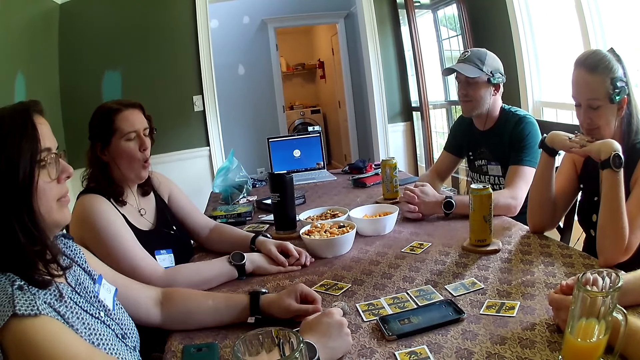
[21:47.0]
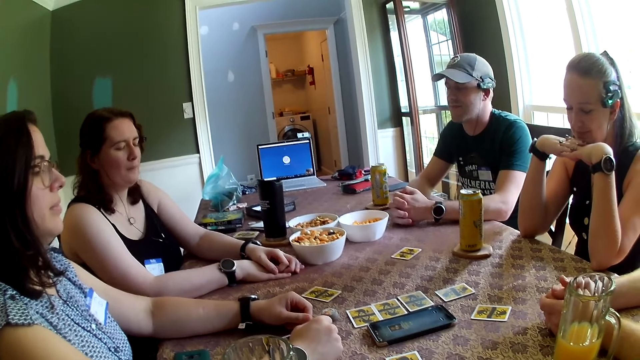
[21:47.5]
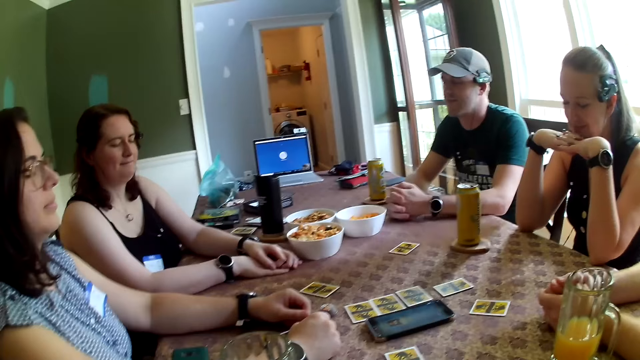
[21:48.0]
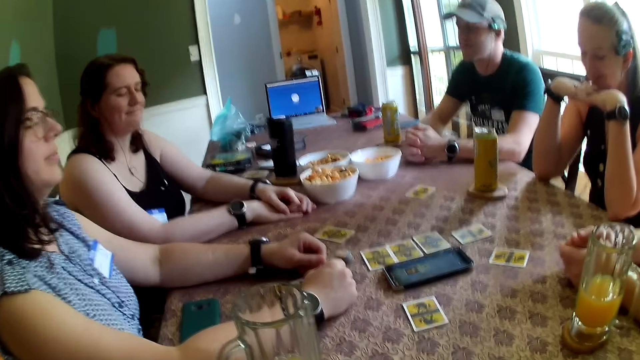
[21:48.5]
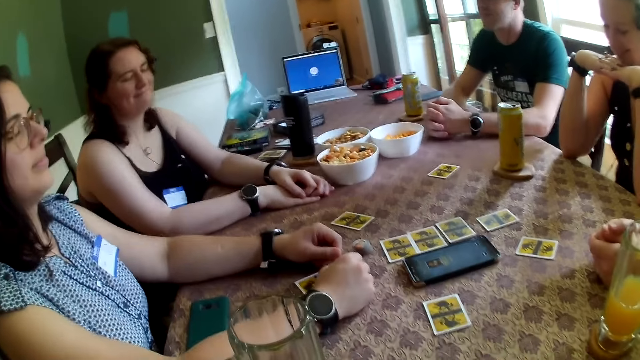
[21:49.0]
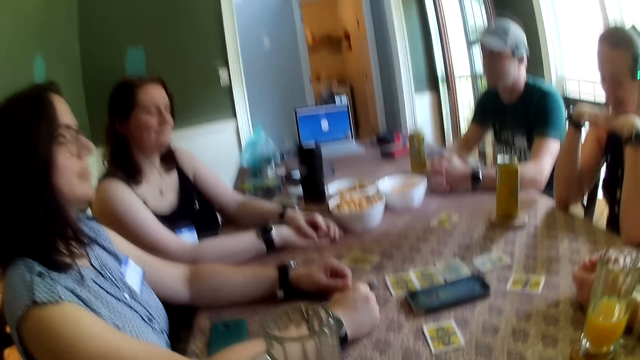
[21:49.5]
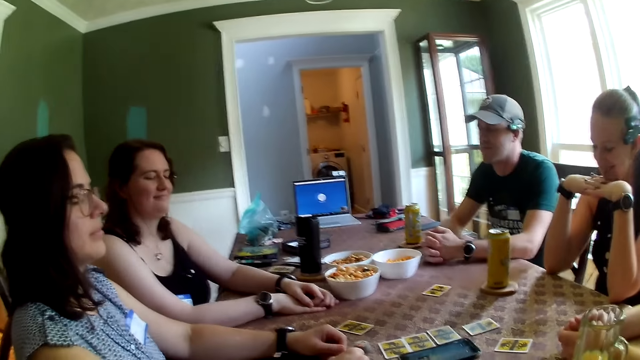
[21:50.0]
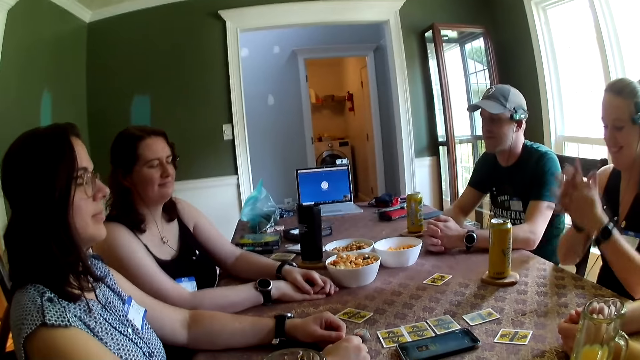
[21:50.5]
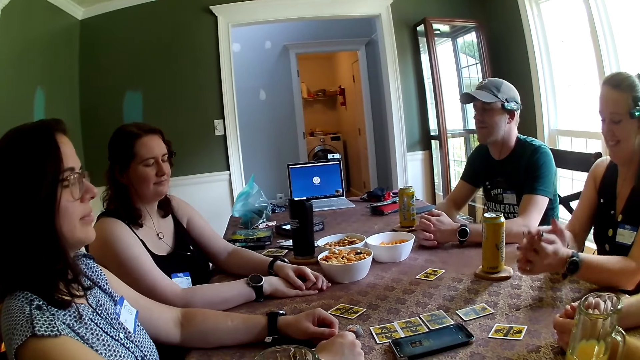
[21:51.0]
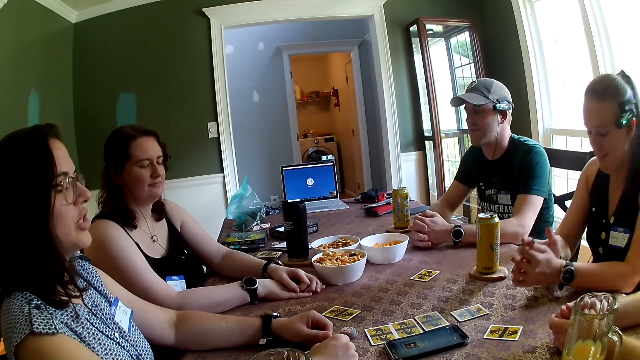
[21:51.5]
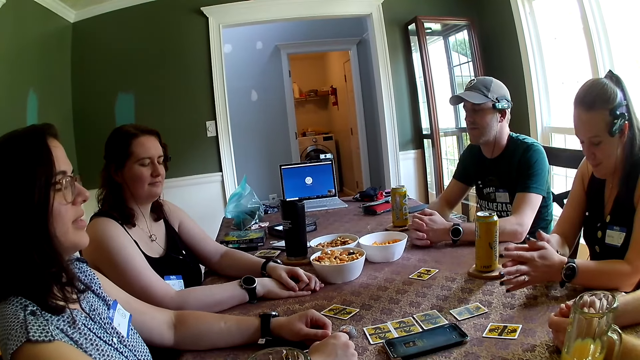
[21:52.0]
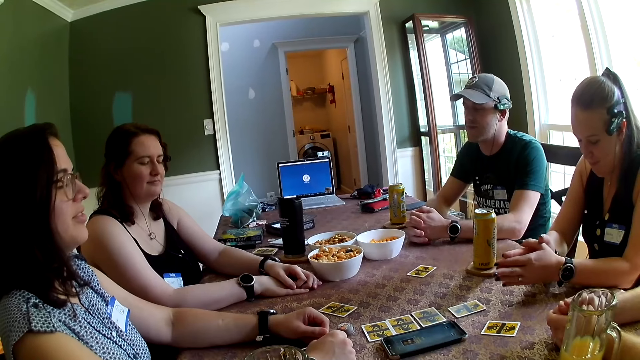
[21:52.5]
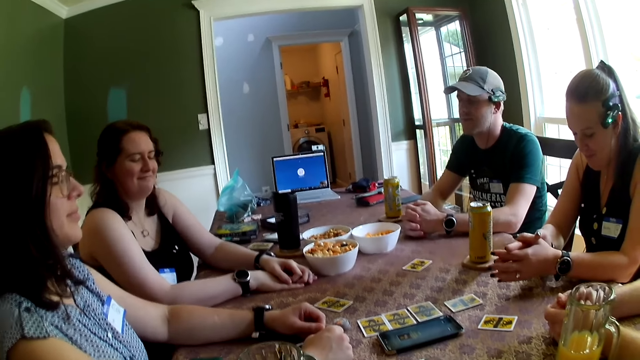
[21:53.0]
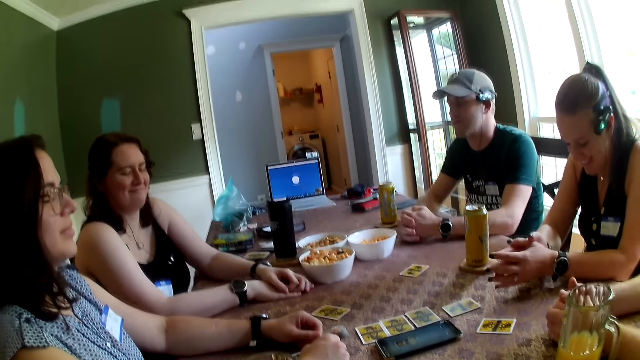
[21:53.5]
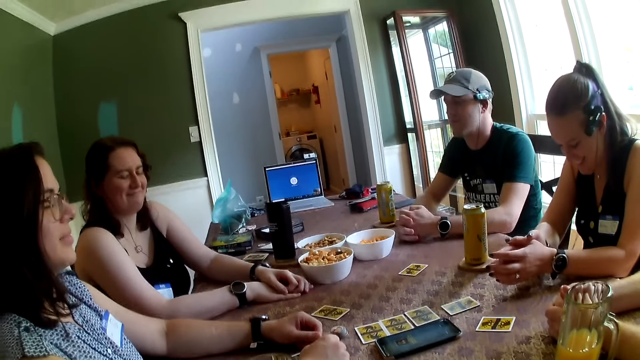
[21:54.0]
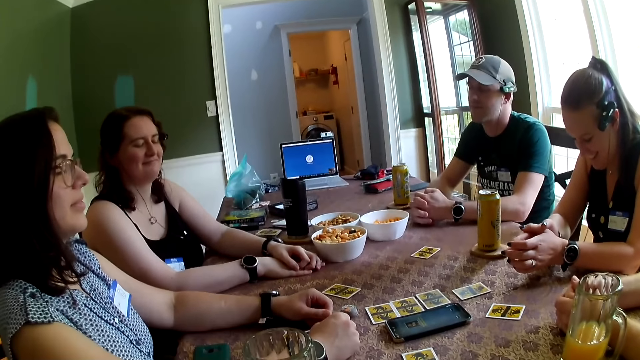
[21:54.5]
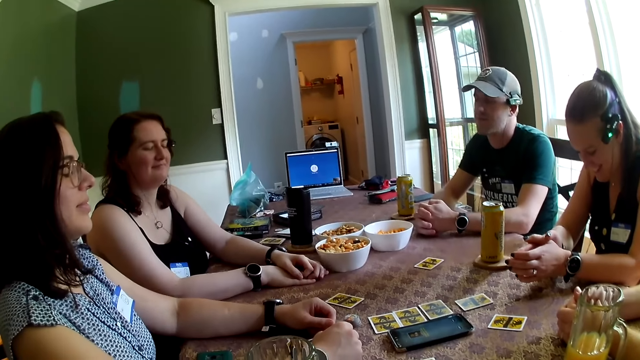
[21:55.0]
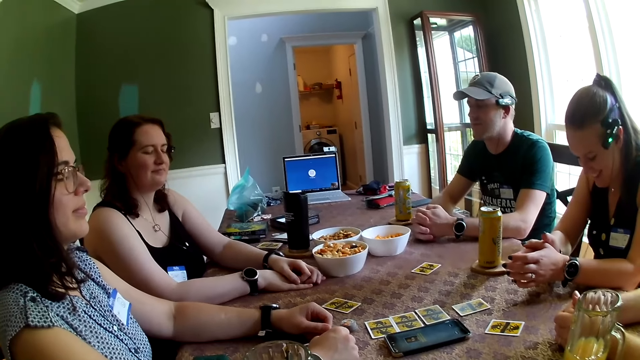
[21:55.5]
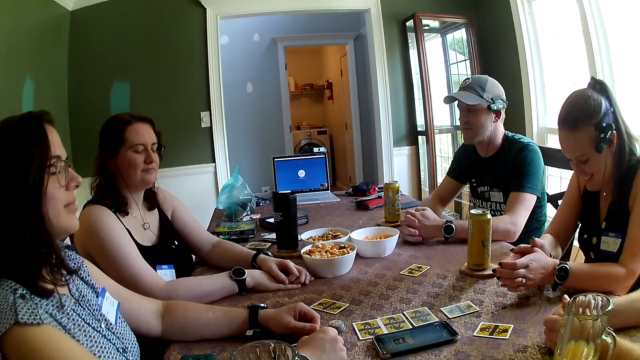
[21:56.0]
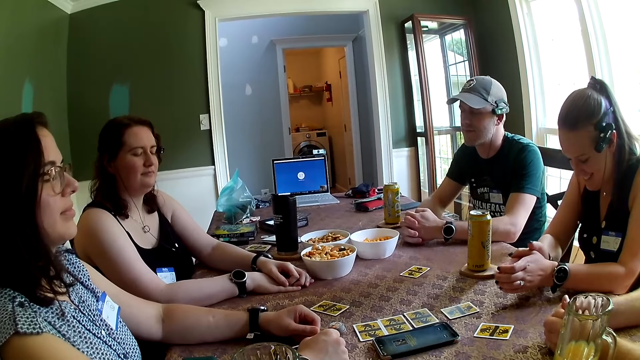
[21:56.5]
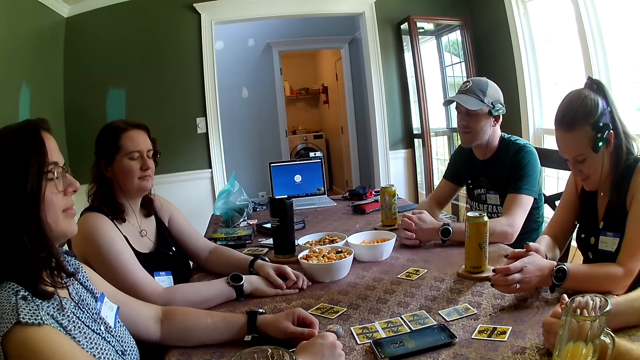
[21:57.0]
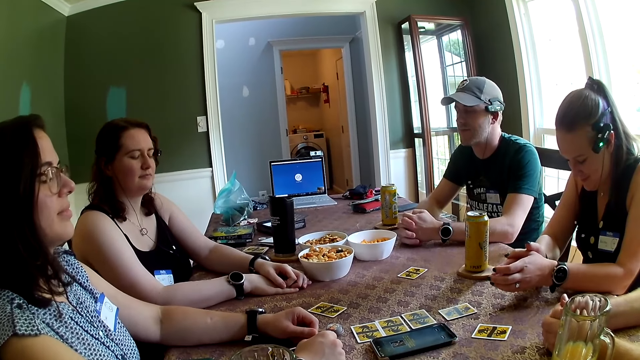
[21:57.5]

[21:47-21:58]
The woman converses with another woman.

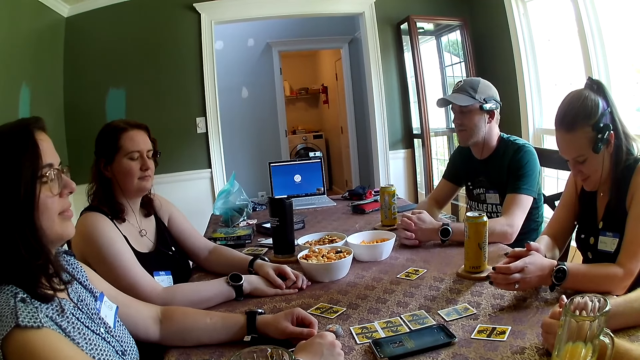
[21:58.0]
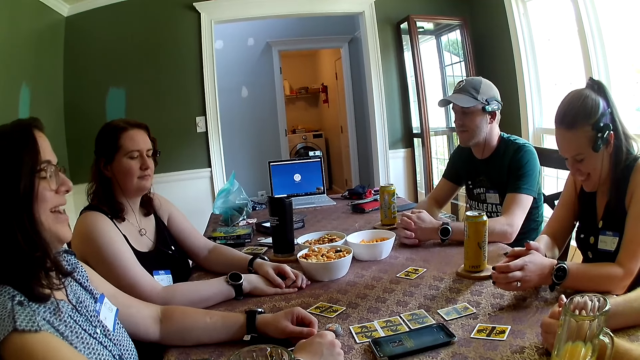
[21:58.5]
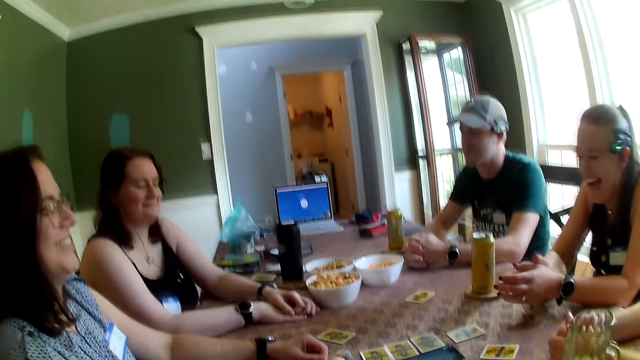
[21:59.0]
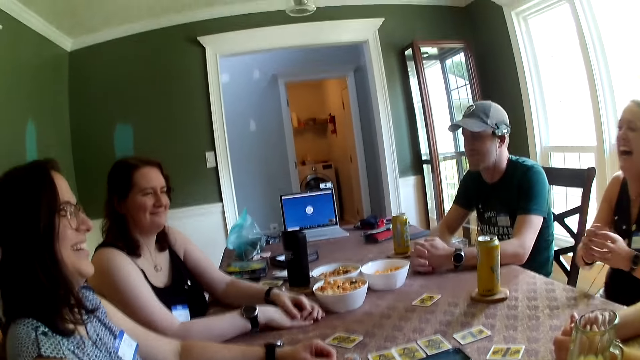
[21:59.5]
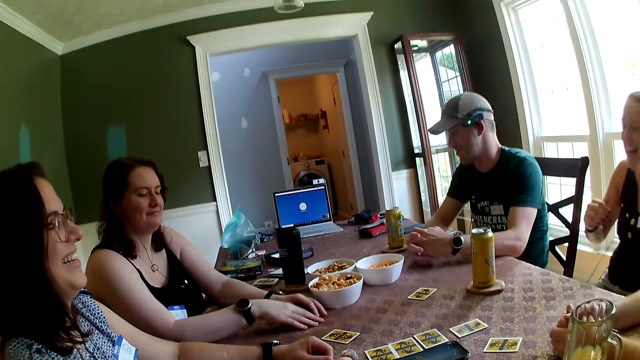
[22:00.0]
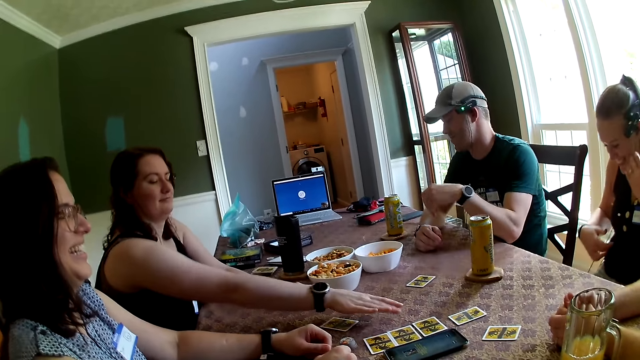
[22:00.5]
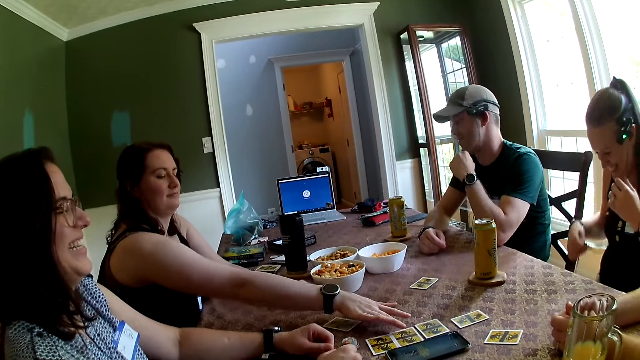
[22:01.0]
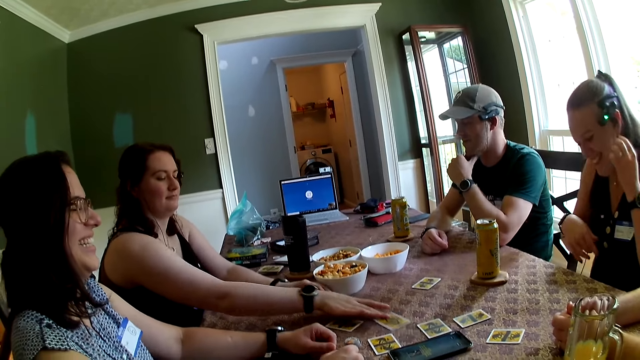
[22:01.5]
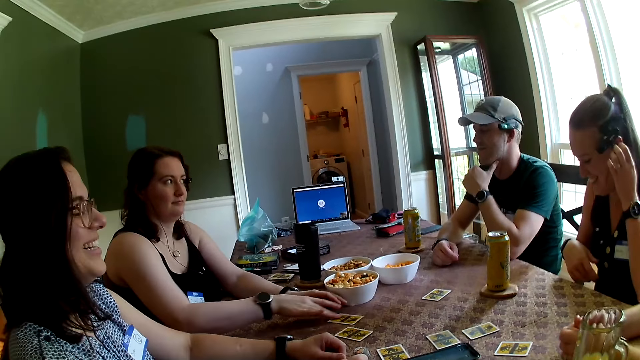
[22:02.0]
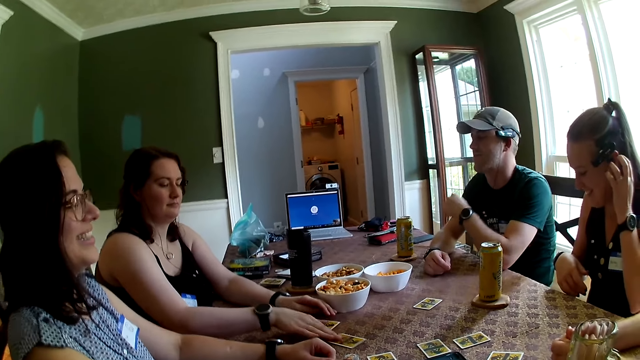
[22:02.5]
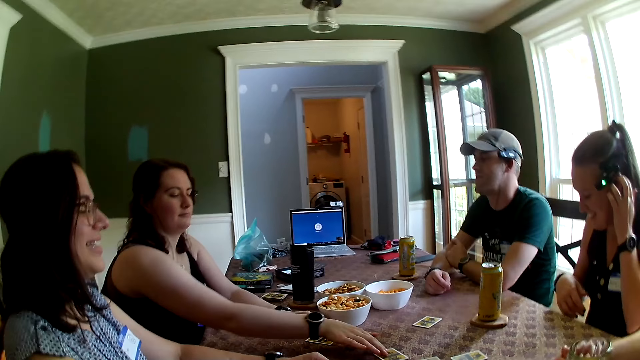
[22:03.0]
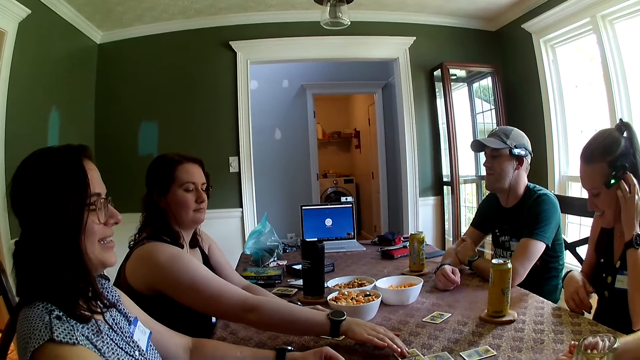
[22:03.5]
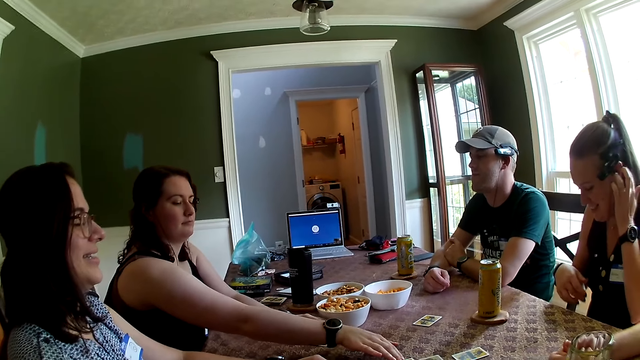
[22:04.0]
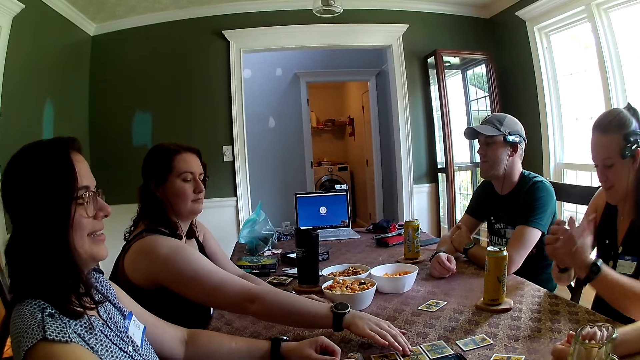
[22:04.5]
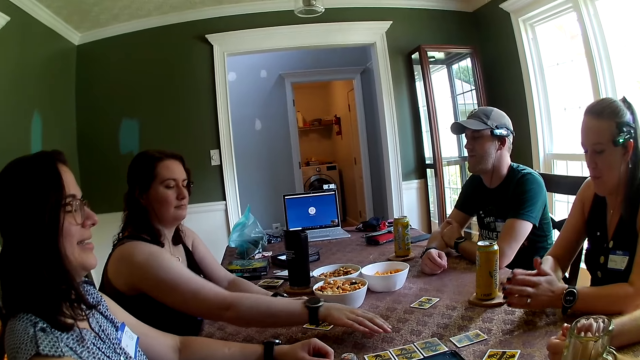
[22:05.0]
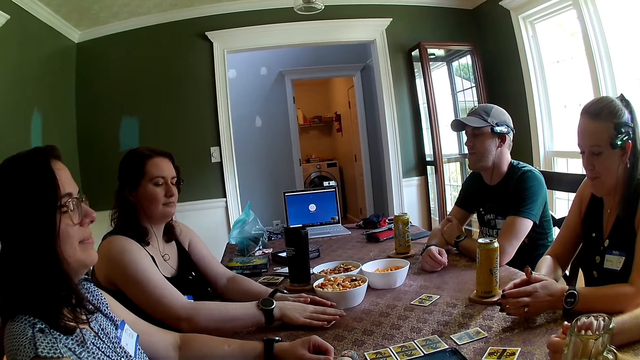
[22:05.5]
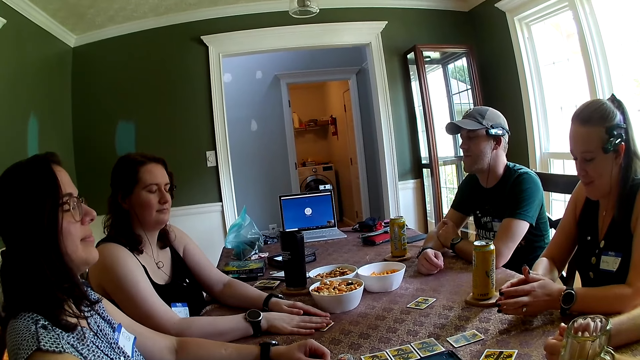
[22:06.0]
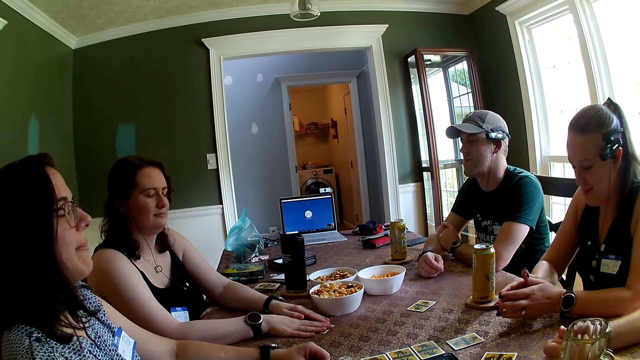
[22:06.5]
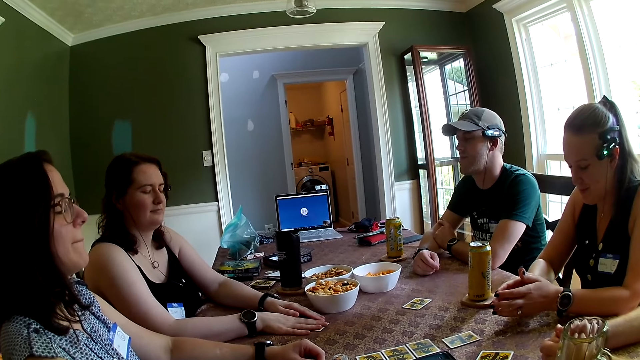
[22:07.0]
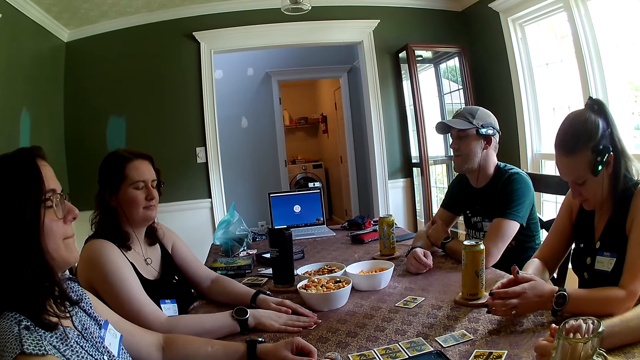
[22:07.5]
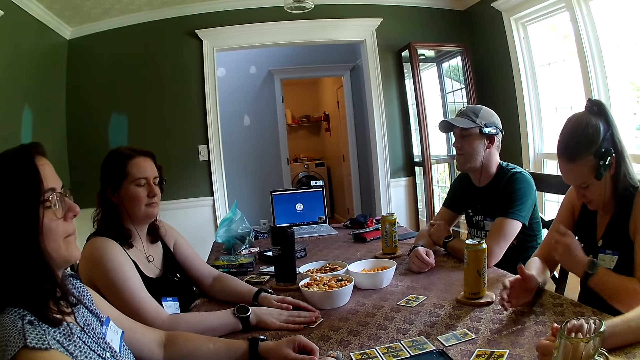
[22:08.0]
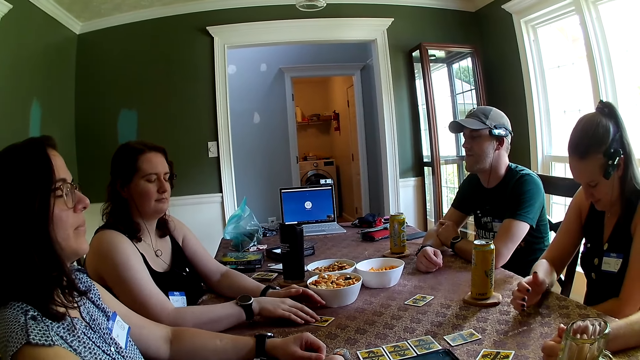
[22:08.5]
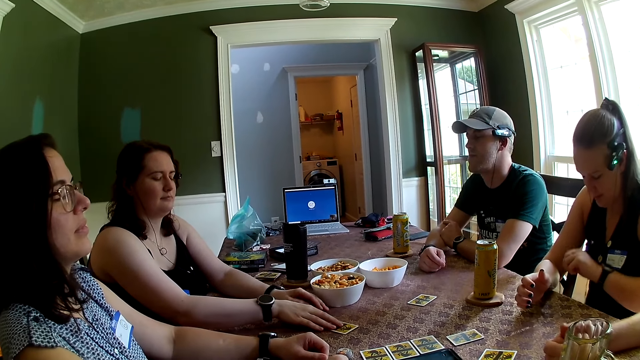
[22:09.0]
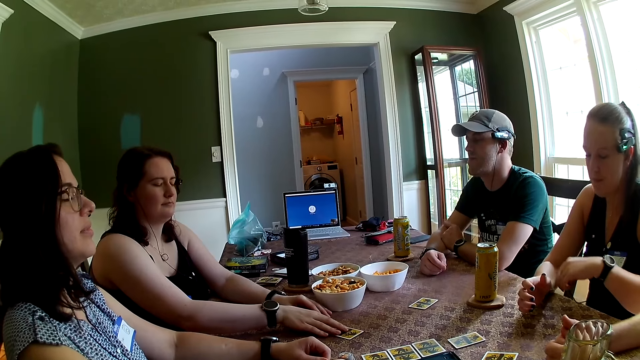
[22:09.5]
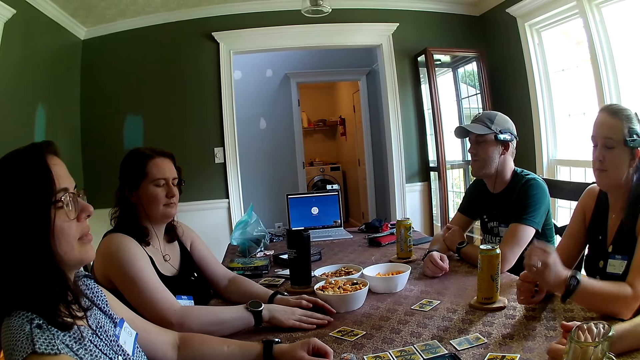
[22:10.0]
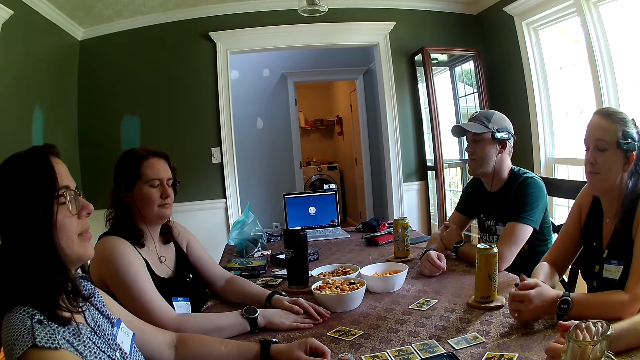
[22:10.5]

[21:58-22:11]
The woman moves a card on the table with her right hand. She moves a card on the table with her right hand again. She adjusts the card on the table with her right hand.
